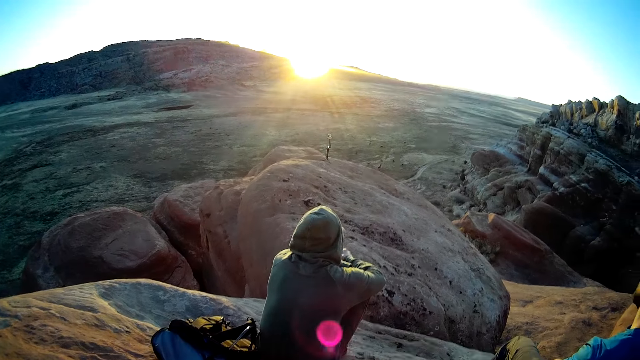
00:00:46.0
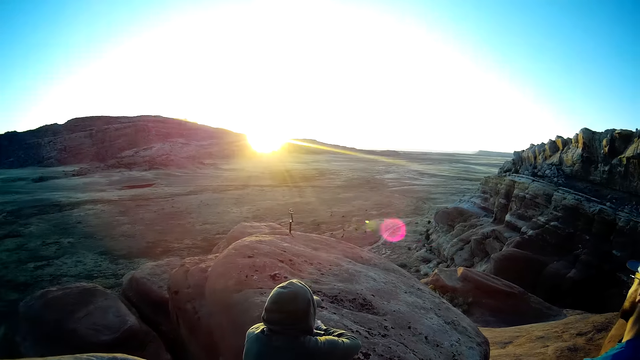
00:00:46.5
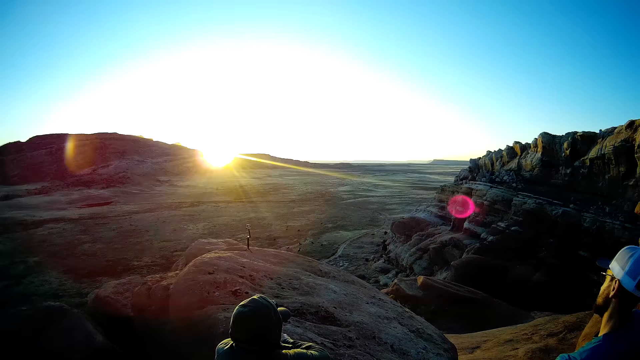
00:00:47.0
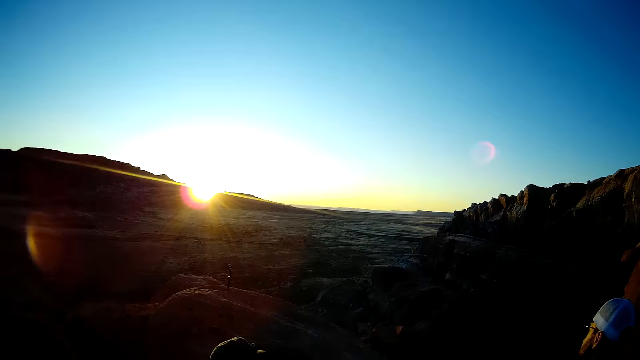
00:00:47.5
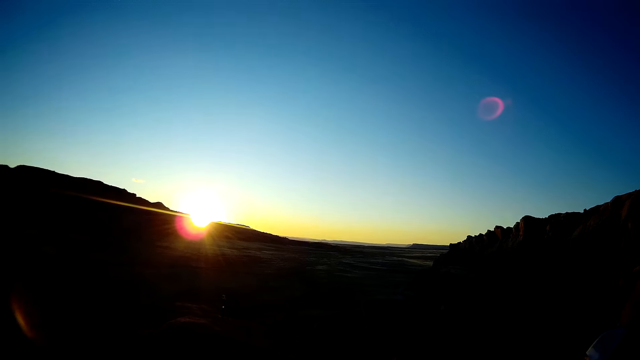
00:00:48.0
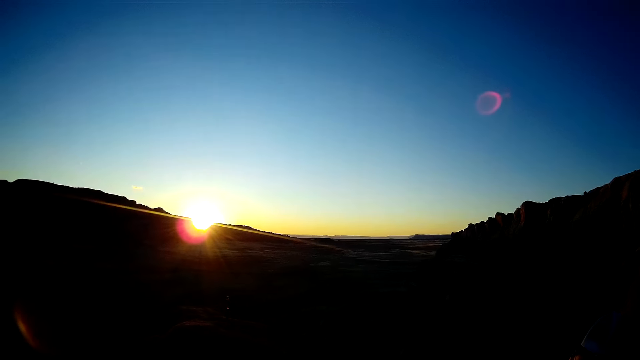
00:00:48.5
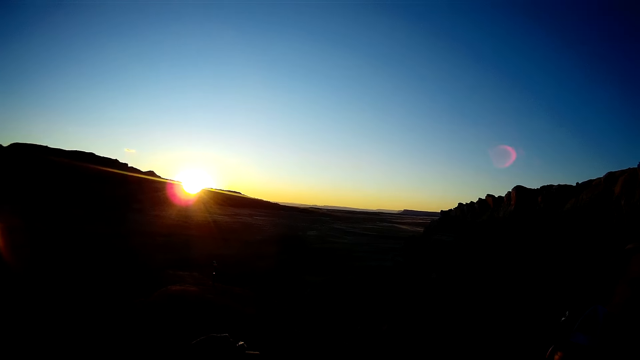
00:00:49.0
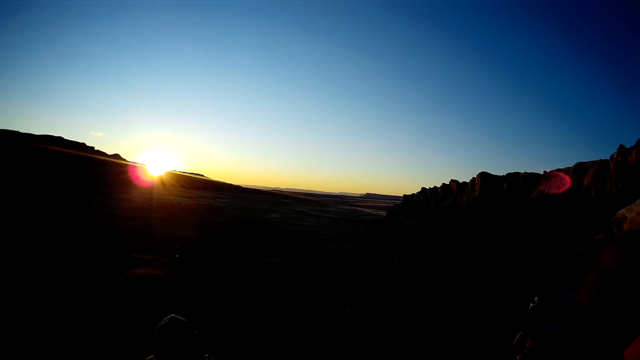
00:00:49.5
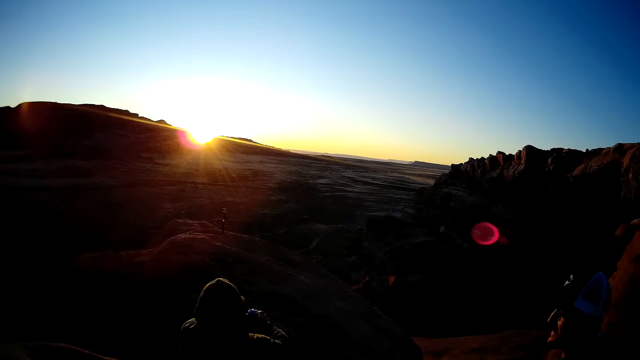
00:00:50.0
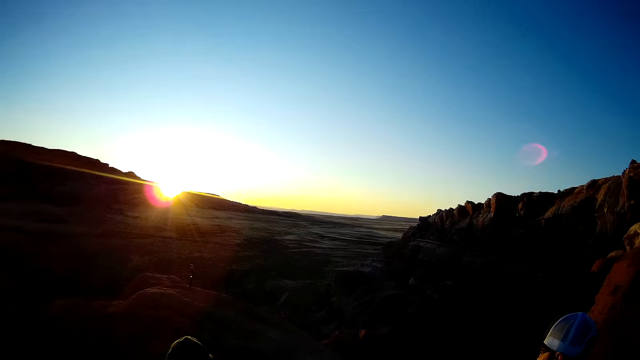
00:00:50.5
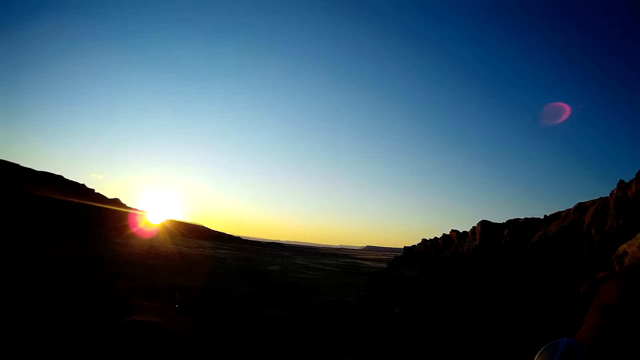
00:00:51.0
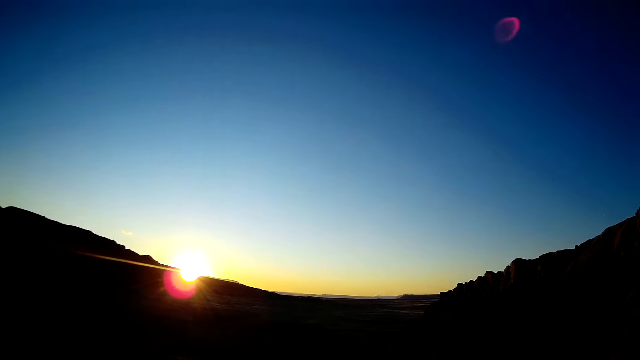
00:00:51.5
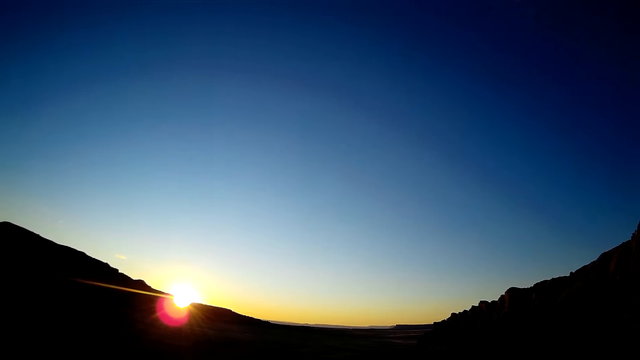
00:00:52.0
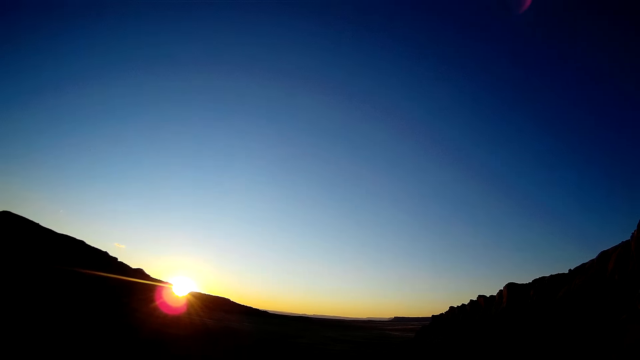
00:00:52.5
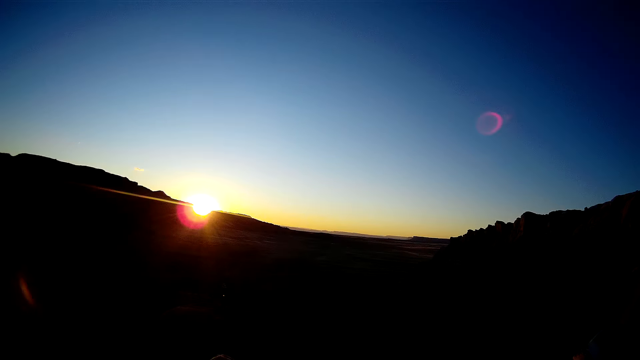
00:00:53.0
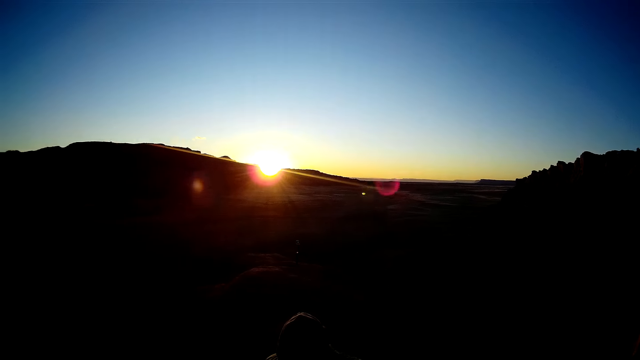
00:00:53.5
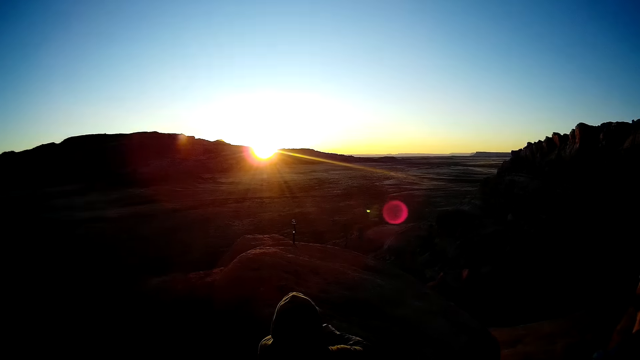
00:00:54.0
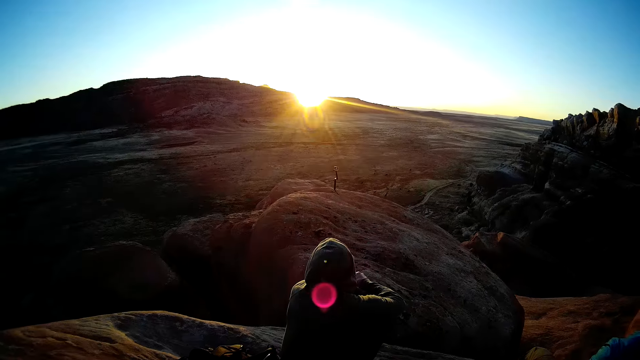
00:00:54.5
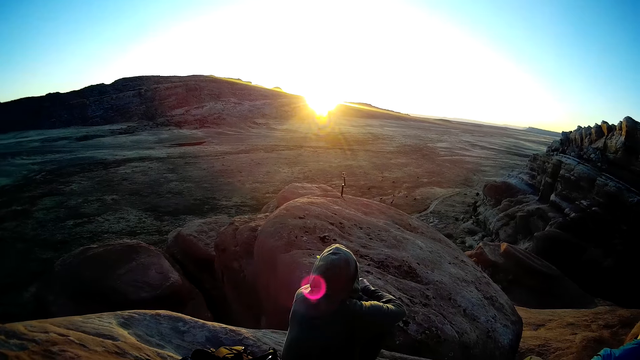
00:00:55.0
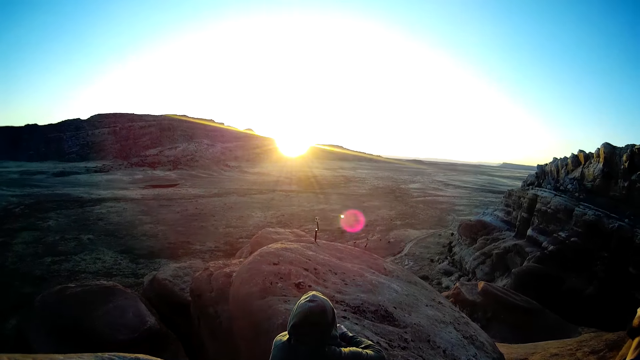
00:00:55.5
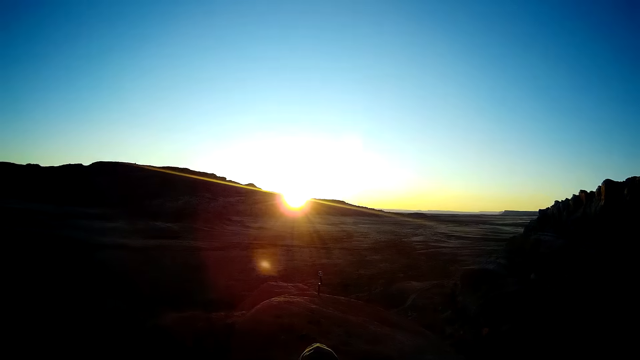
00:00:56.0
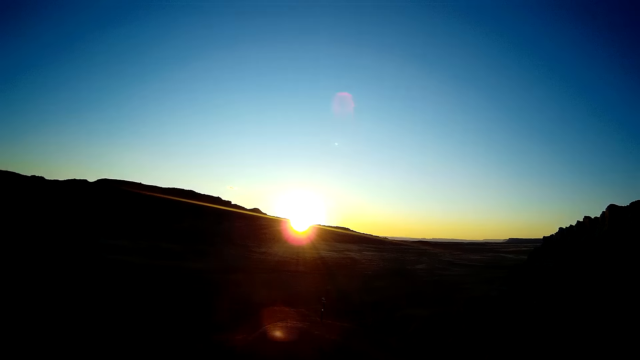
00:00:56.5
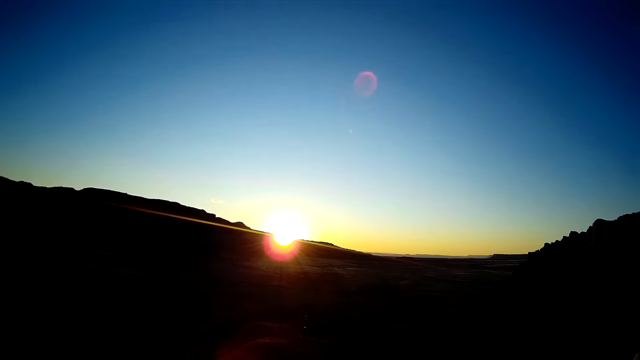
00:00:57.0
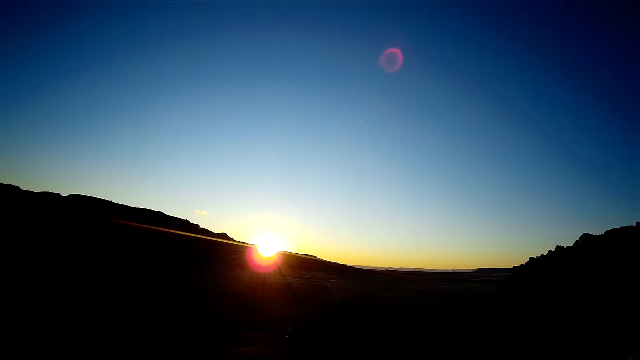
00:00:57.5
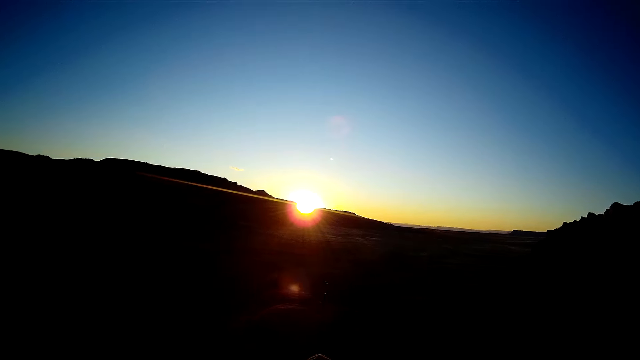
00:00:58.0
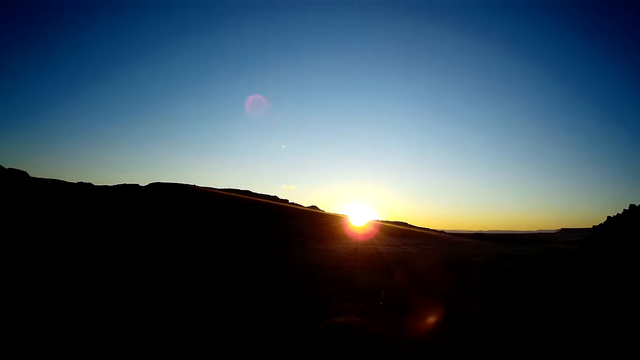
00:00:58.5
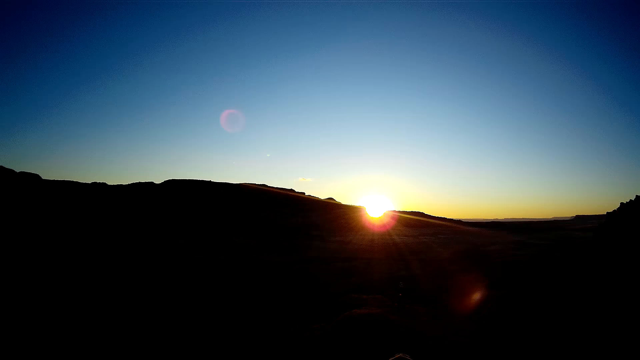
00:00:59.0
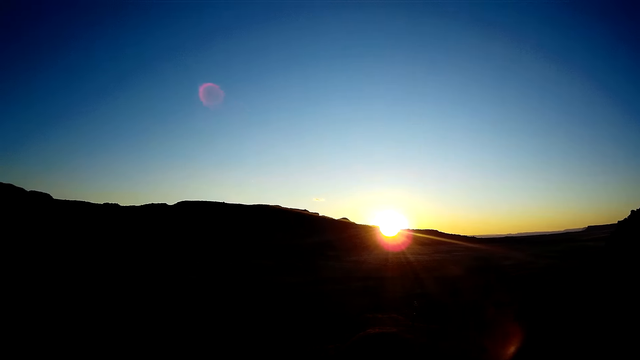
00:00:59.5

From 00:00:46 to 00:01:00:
The camera wearer looks around the mountain. A man looks into the mountain. The camera wearer looks into the mountain.

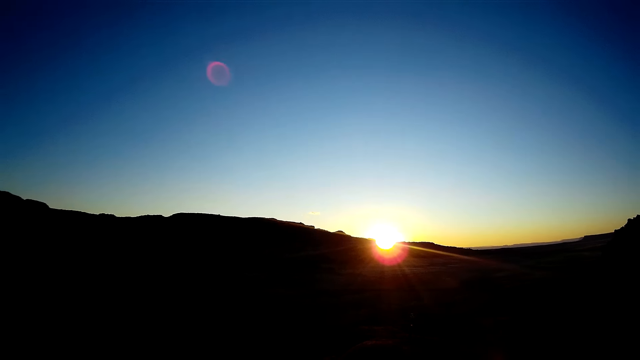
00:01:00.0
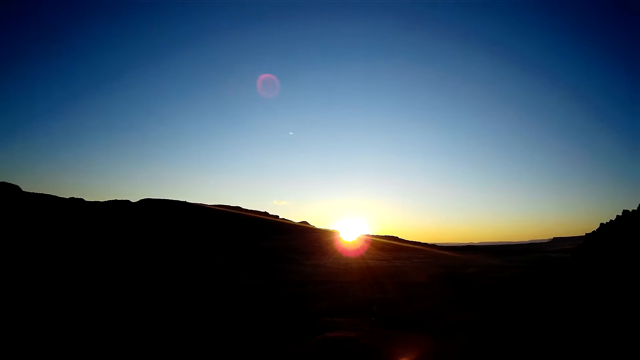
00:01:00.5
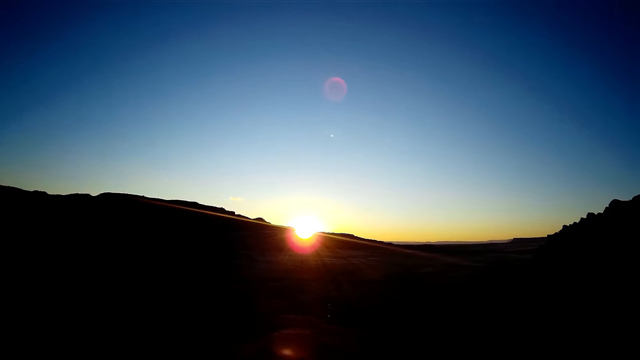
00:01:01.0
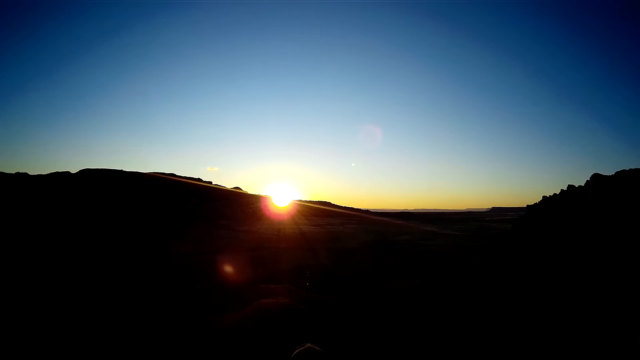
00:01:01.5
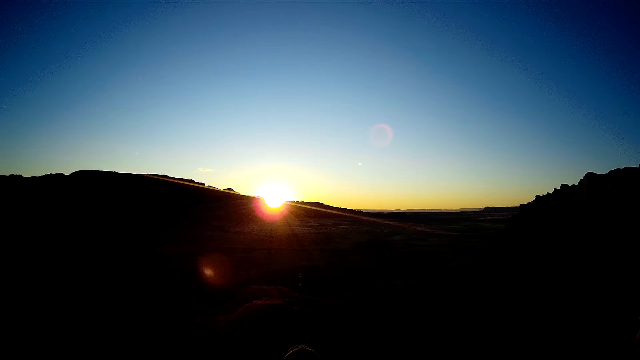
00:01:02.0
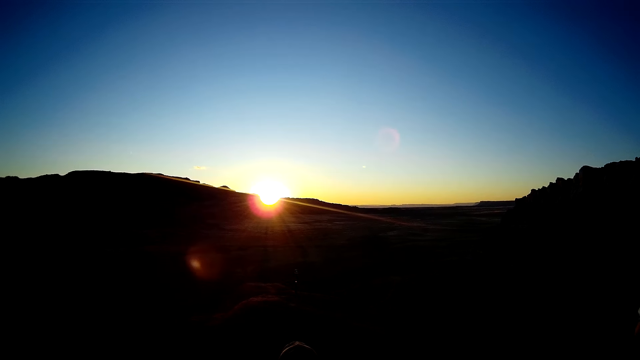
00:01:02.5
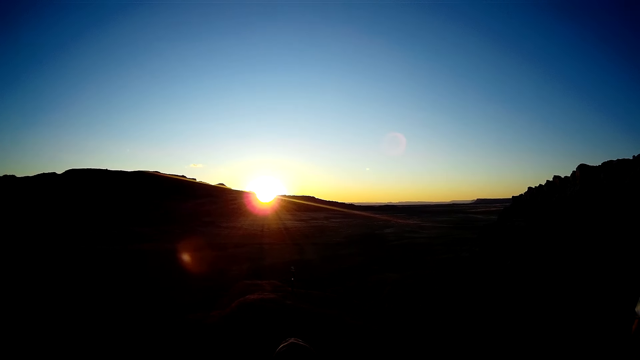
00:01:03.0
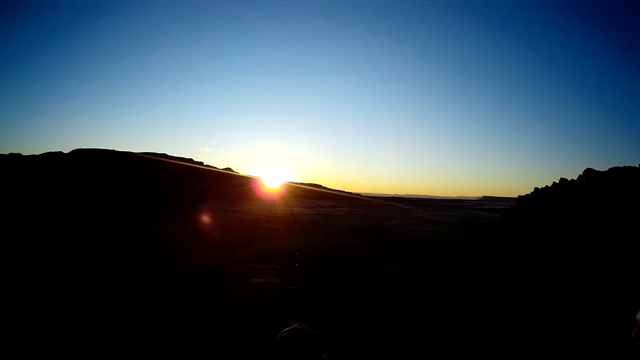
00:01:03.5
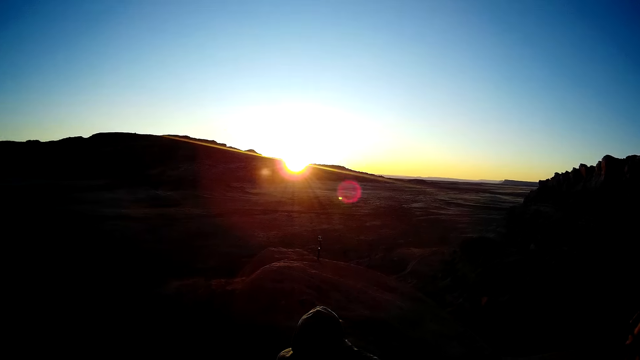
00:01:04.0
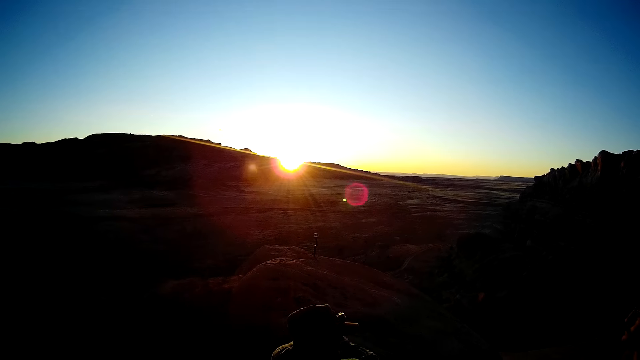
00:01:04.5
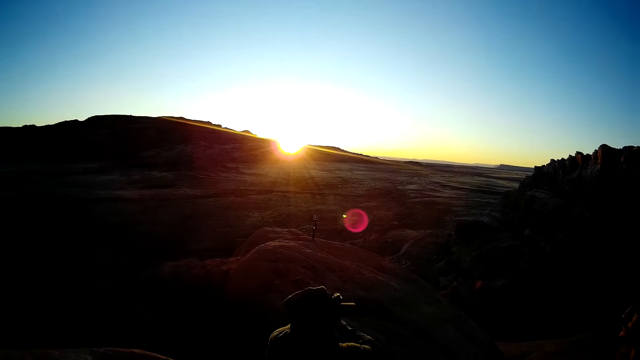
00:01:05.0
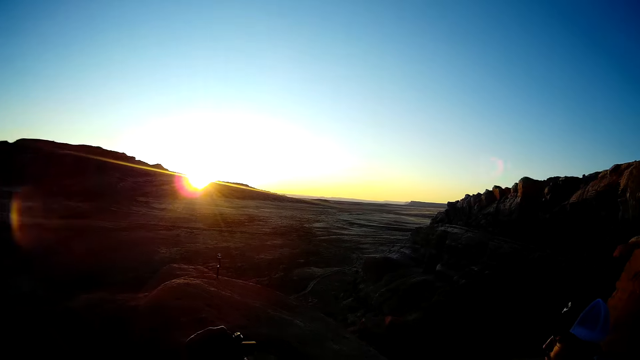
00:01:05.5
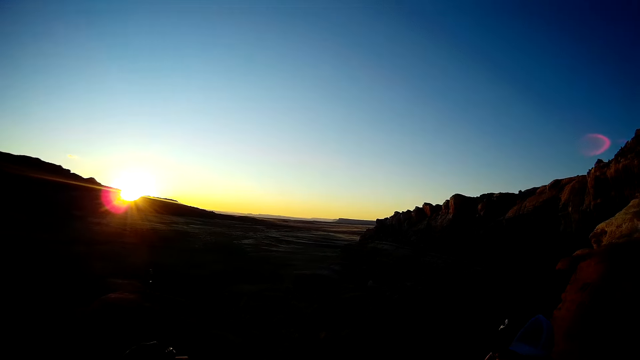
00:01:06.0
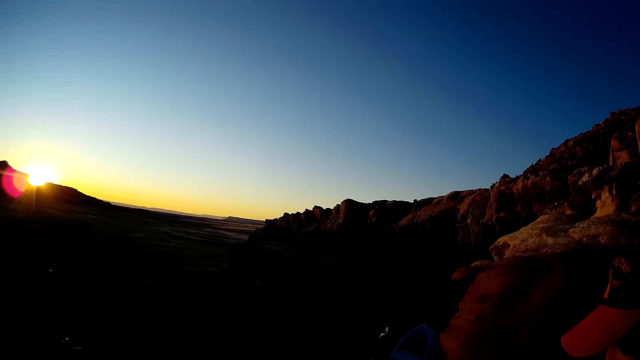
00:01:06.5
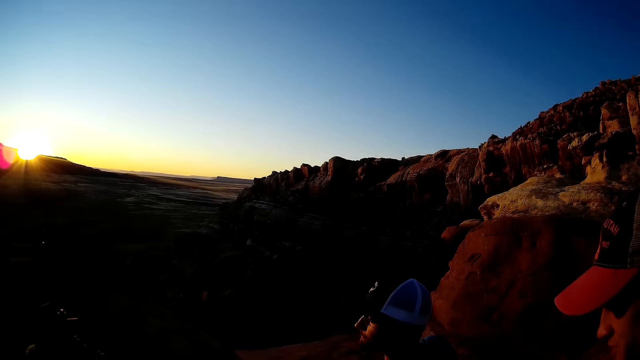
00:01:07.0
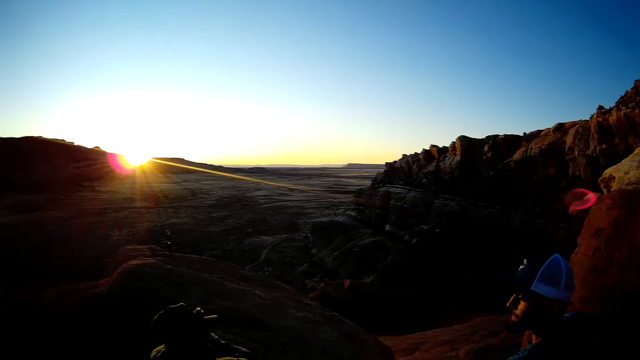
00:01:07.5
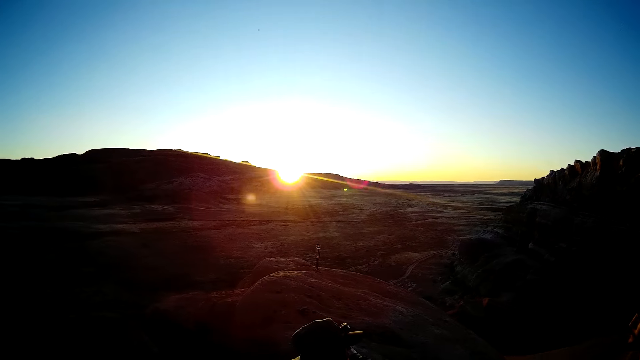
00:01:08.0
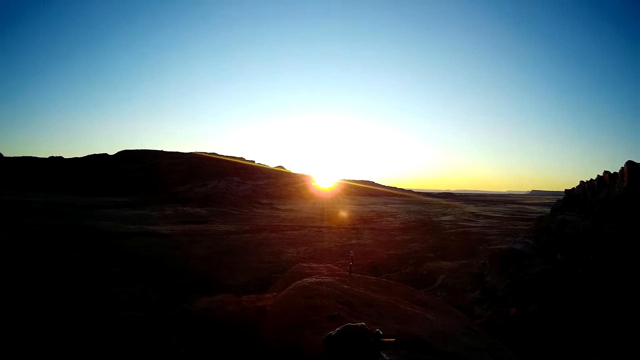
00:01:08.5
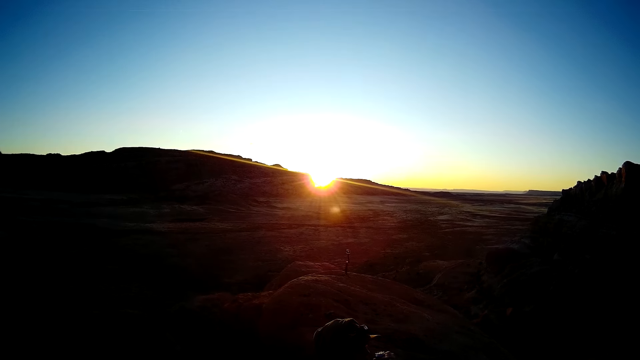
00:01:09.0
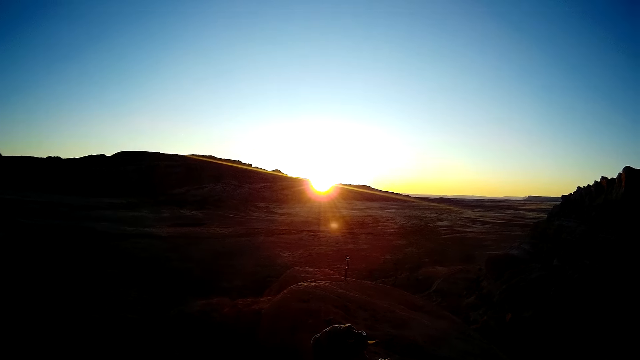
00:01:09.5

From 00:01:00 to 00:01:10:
Another man talks to the first man. The first man looks at the other man.
